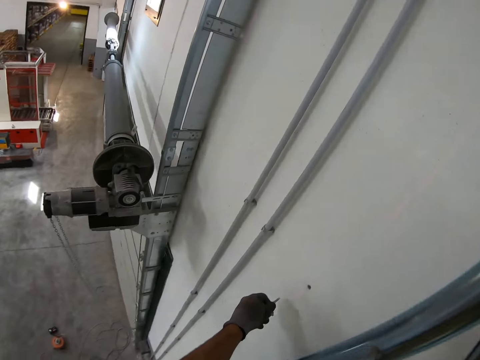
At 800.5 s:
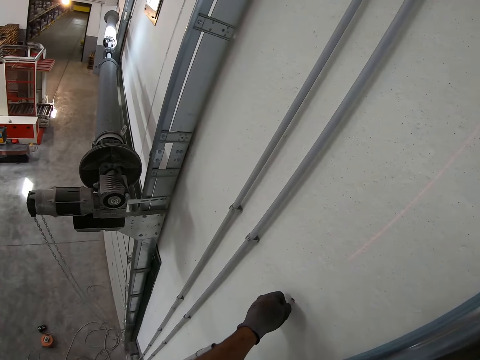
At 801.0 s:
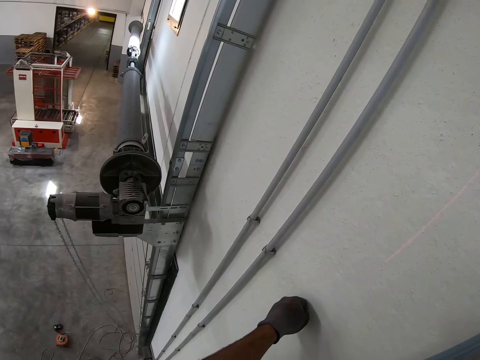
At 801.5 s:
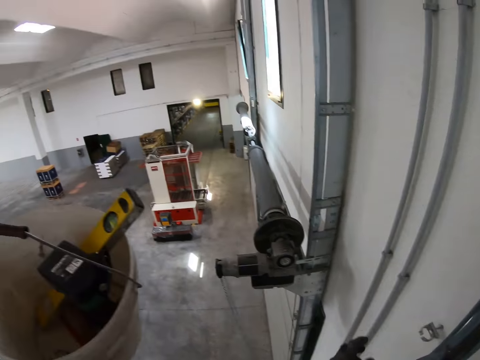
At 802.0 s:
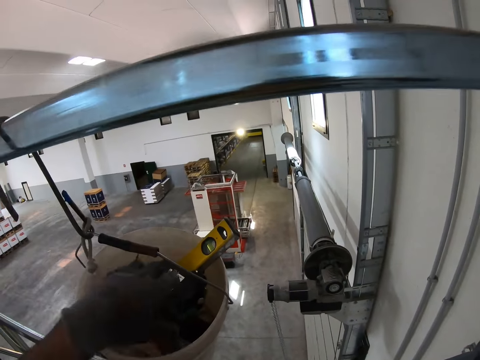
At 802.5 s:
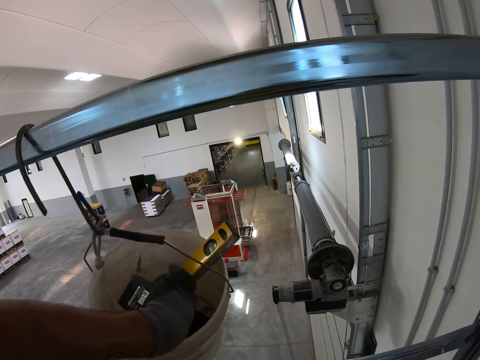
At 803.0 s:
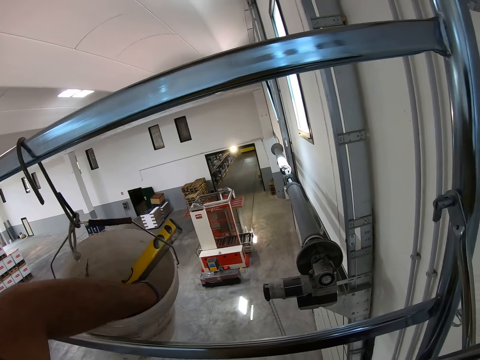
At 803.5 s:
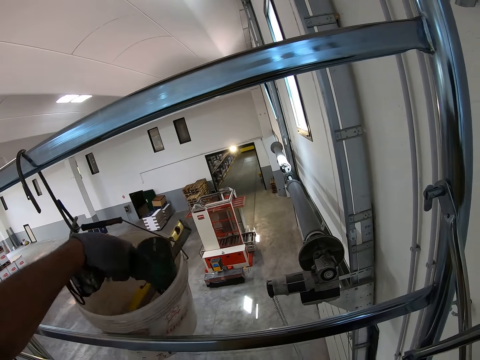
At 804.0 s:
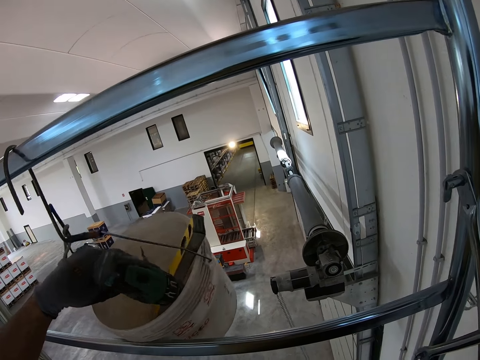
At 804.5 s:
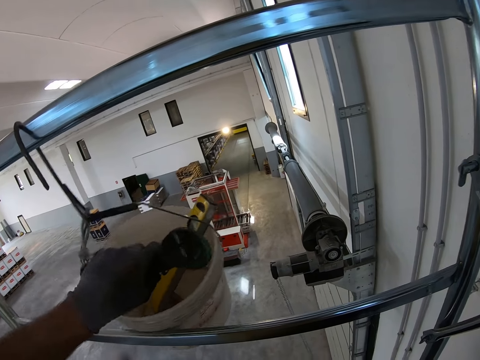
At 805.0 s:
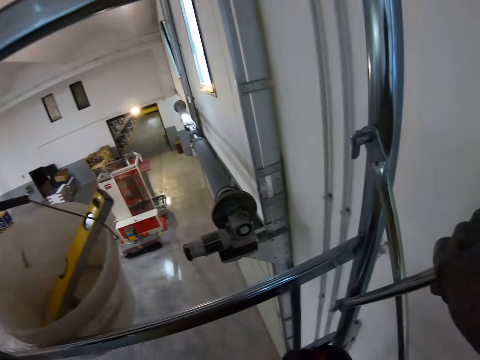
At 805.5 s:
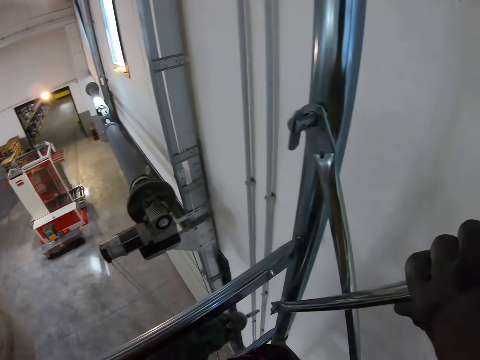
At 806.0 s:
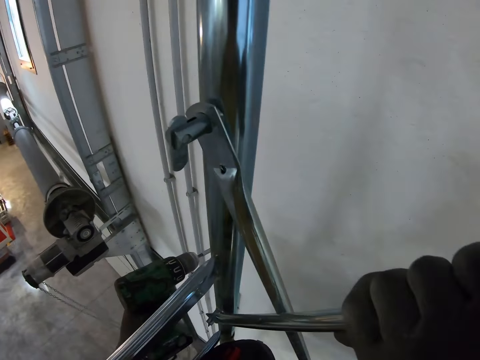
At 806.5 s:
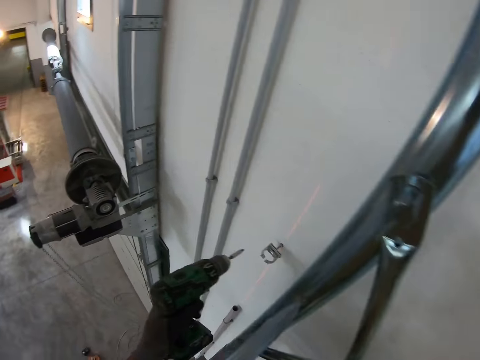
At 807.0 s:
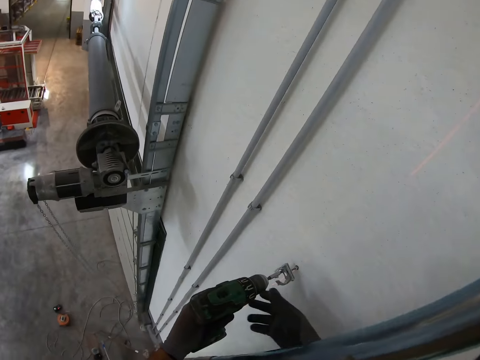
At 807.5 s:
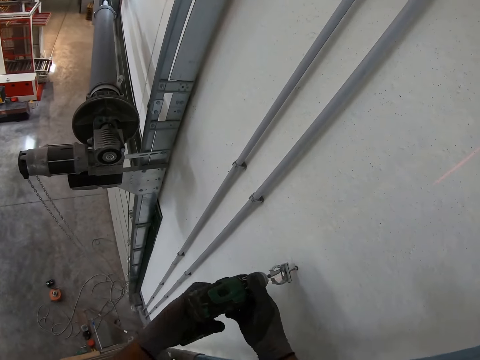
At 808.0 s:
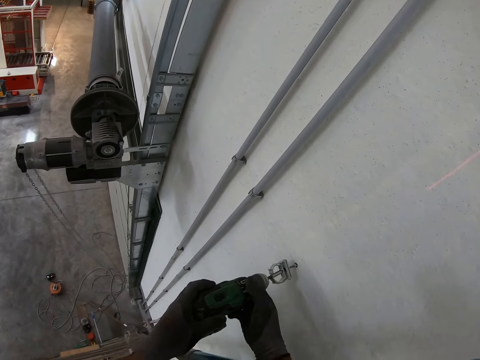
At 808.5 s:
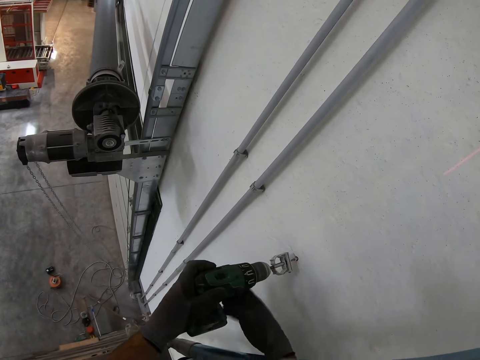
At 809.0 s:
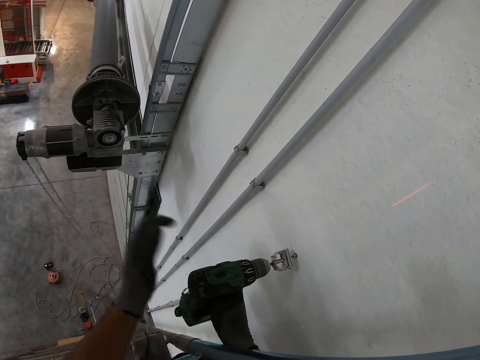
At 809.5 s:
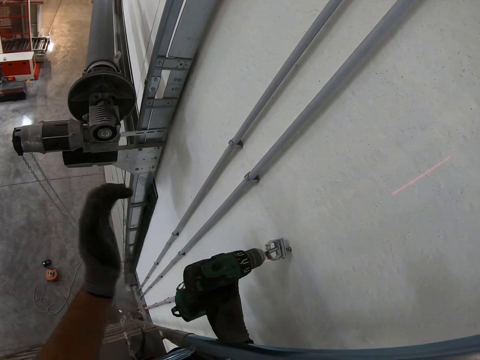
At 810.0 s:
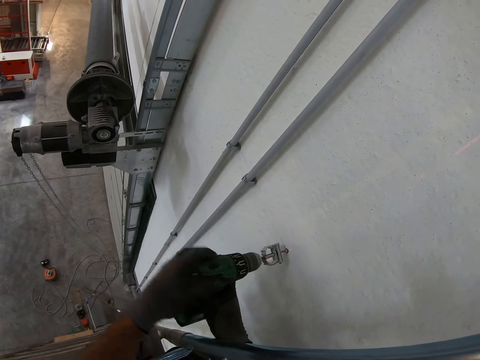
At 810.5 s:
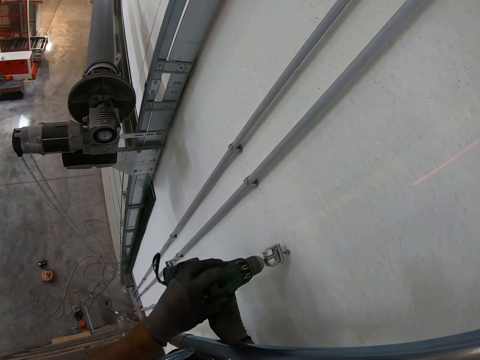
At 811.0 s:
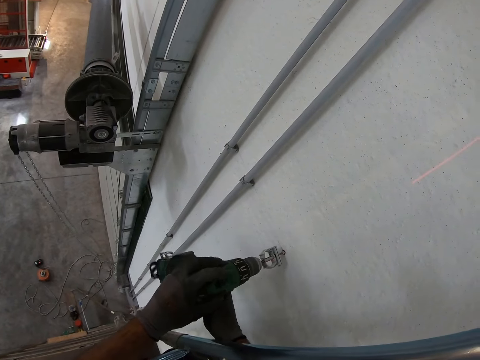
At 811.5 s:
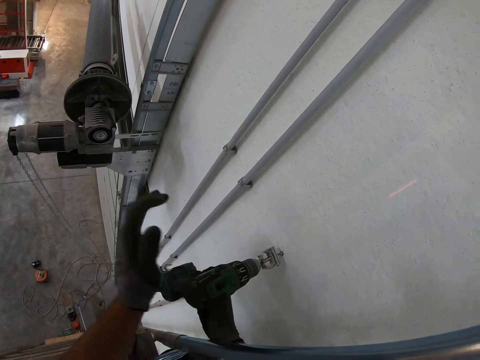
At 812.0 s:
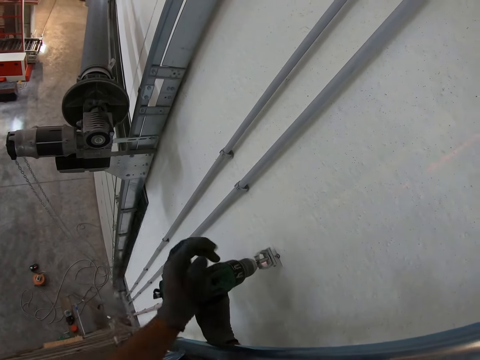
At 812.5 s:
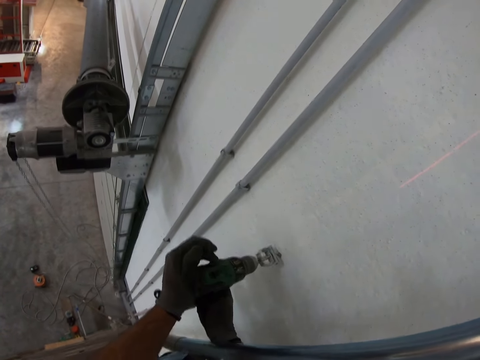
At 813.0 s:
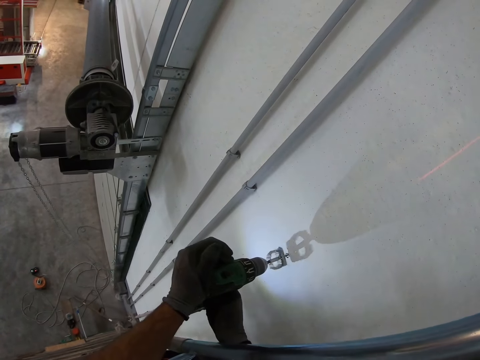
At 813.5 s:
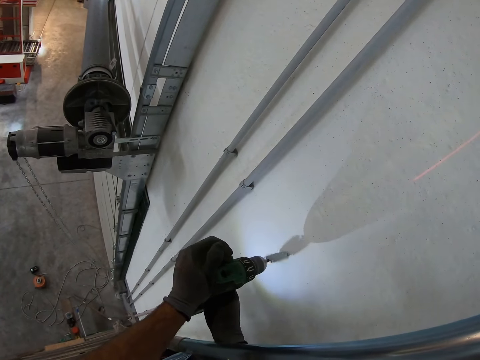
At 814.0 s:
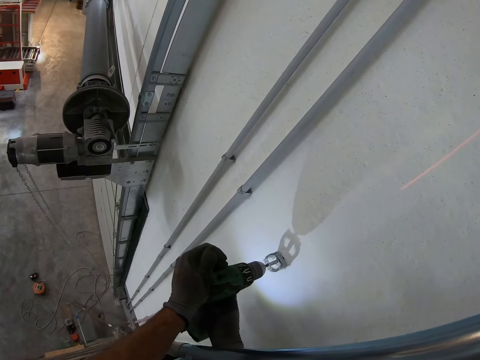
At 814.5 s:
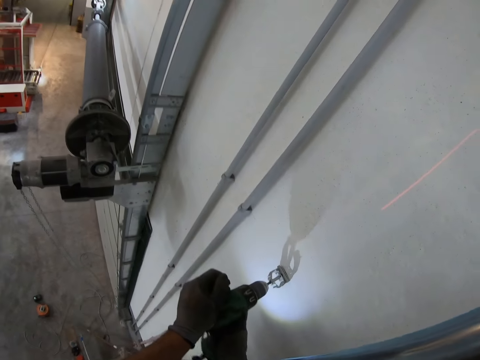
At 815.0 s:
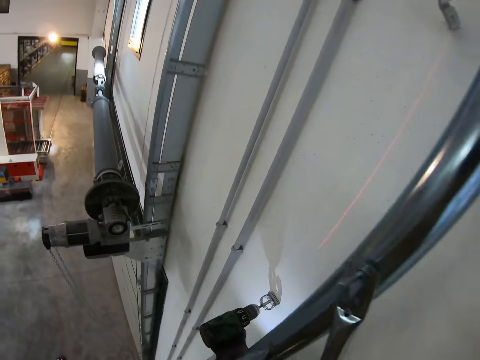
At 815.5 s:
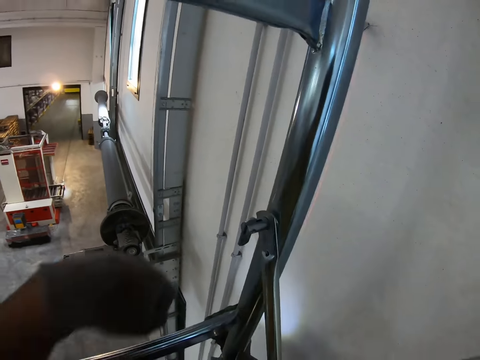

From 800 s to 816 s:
The camera wearer fits the pipe holder on a hole. He lifts an impact wrench or drilling machine from the bucket. He drives in the hook in the wall with the drilling machine. He fits the impact wrench on the pipe holder. He hits the impact wrench with his left hand. He adjusts the pipe holder on the hole. He hits the impact wrench with his left hand. He drives the pipe holder into the hole with the impact wrench.

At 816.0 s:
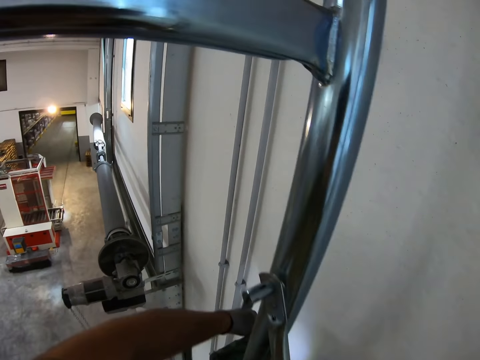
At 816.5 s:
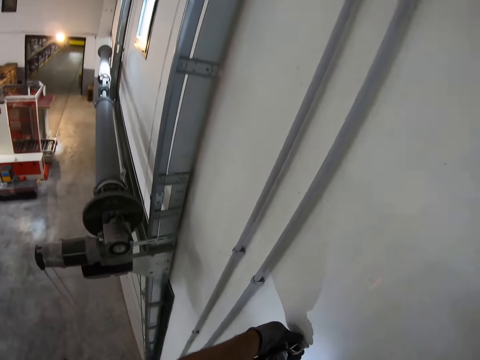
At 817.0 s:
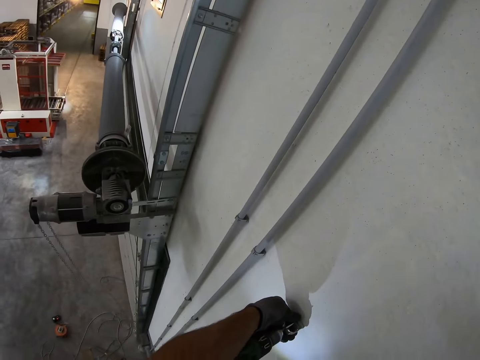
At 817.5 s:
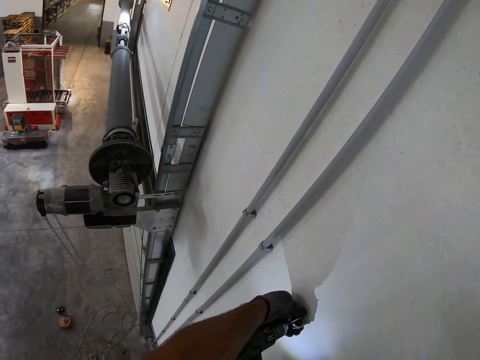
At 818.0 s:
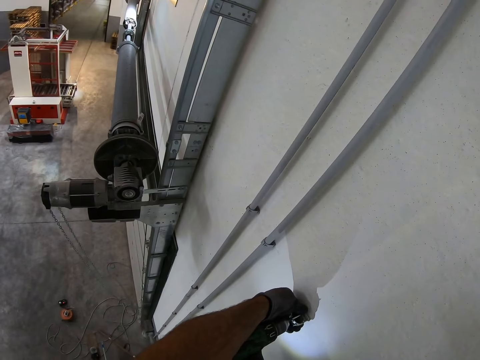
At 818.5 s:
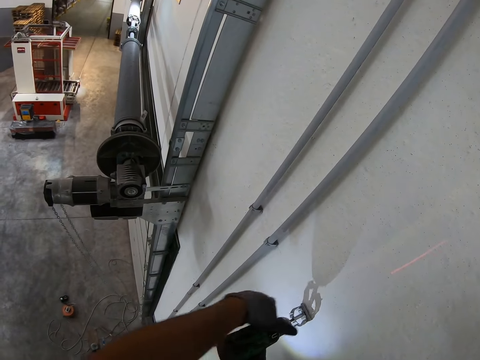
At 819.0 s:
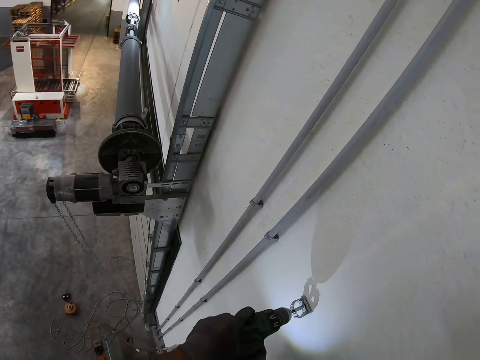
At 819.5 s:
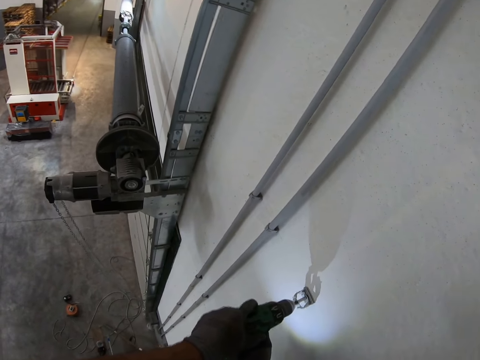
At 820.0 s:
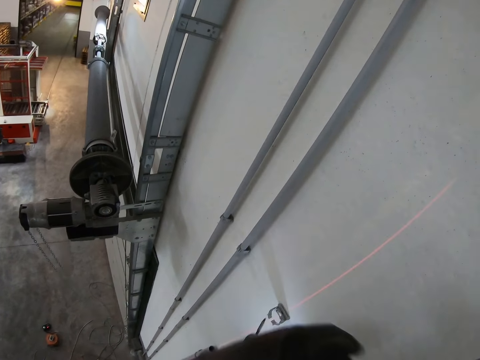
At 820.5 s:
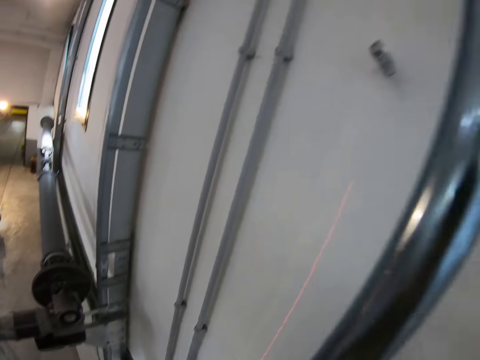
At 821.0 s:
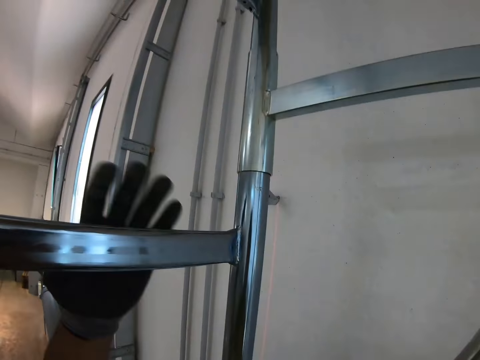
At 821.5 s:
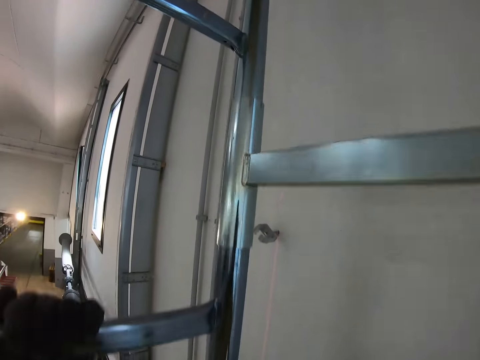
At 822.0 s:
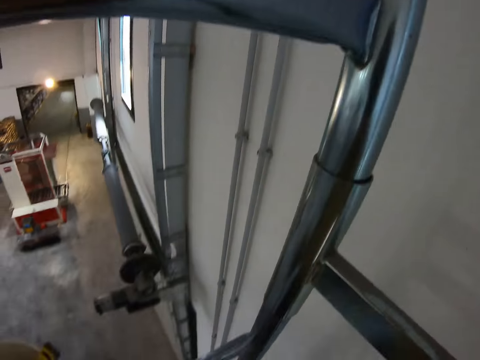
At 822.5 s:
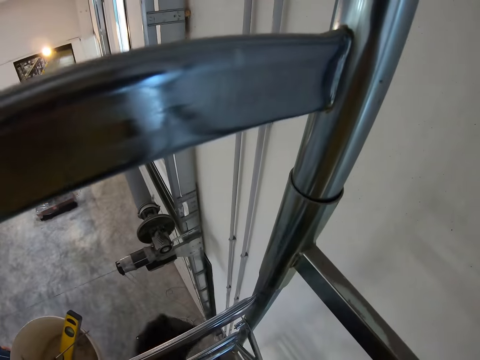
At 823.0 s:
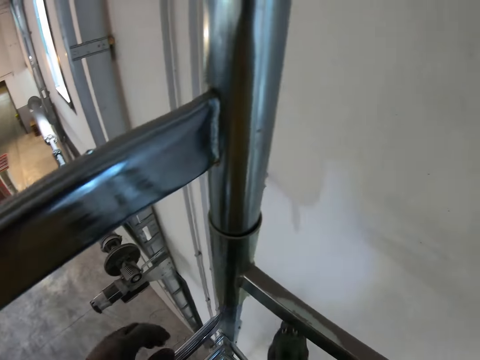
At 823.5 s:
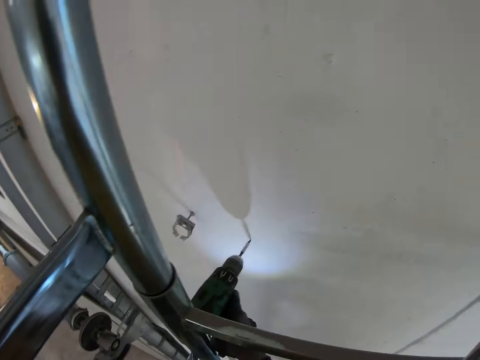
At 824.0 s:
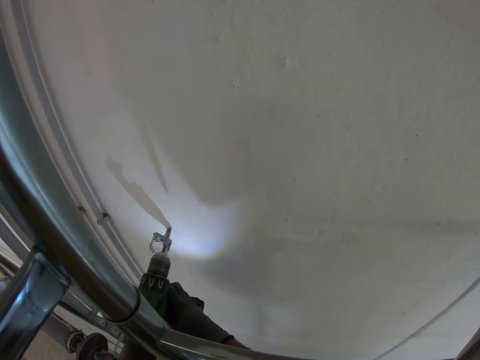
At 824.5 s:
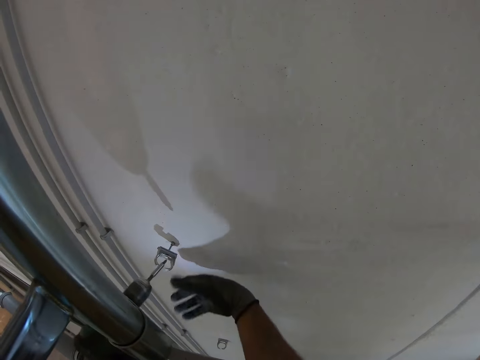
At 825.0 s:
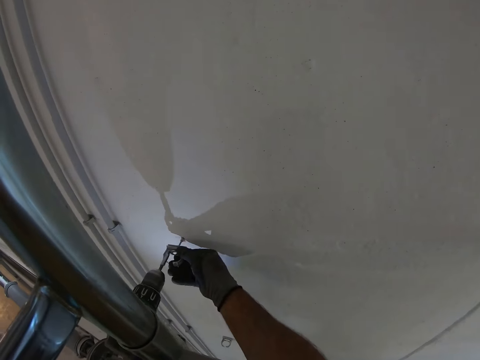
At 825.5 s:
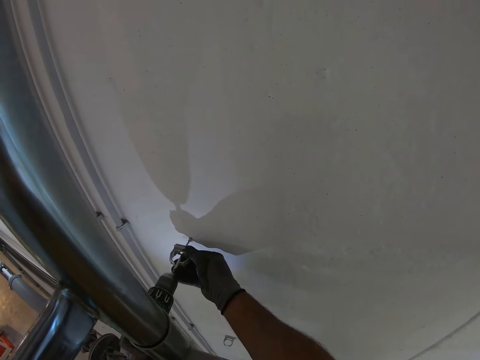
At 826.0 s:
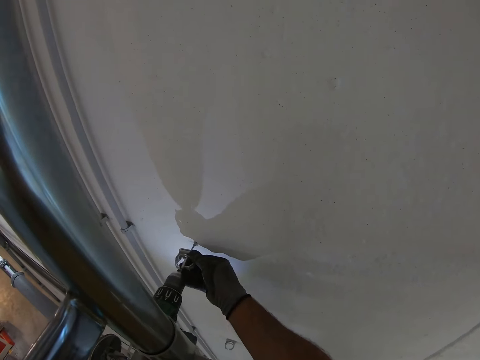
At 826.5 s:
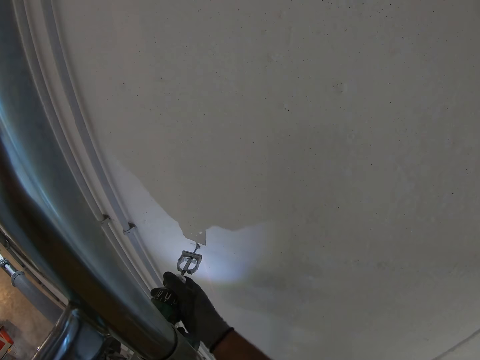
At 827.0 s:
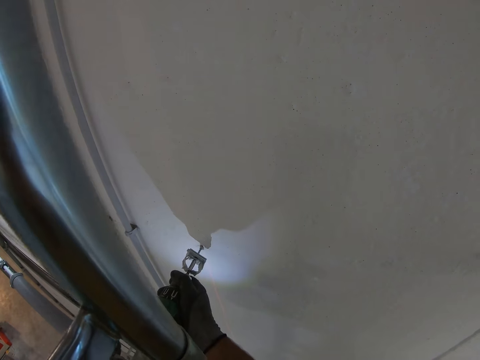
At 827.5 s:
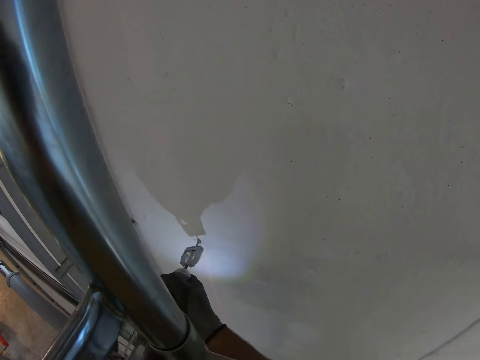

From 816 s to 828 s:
The camera wearer holds the pipe holder with his left hand. He drives the pipe holder into the hole with an impact wrench. He climbs up the ladder. He drives in the hook in the wall with a drilling machine. He holds the pipe holder with his right hand.
